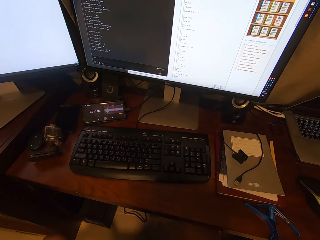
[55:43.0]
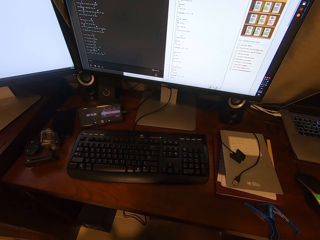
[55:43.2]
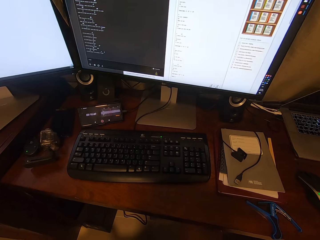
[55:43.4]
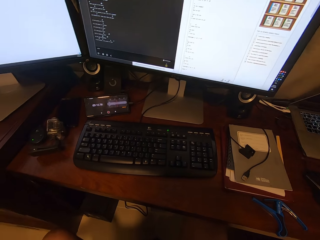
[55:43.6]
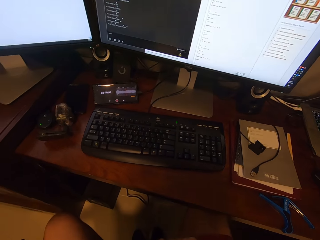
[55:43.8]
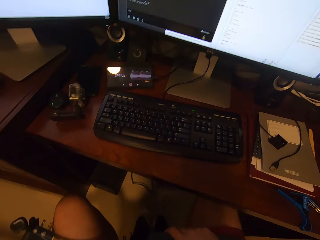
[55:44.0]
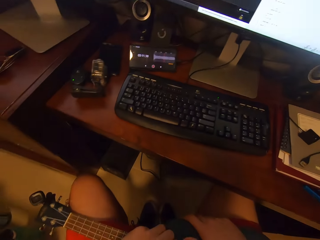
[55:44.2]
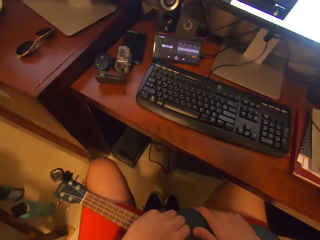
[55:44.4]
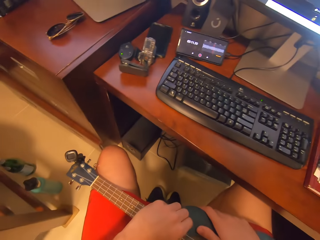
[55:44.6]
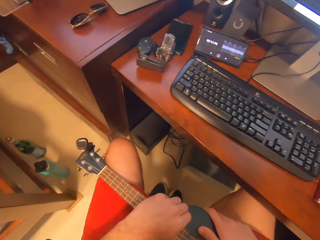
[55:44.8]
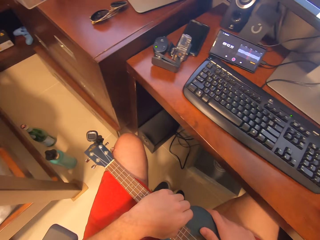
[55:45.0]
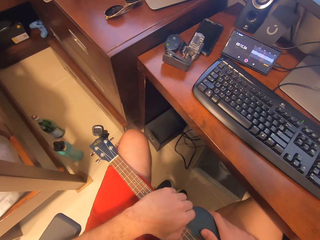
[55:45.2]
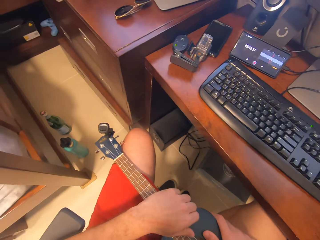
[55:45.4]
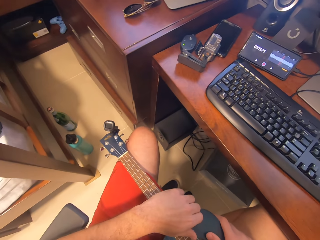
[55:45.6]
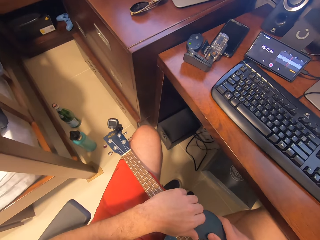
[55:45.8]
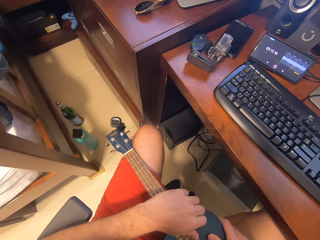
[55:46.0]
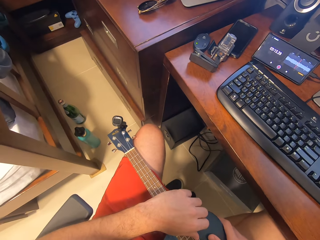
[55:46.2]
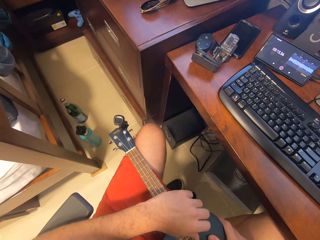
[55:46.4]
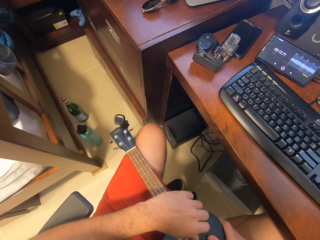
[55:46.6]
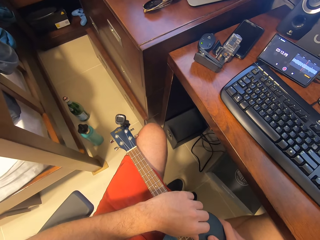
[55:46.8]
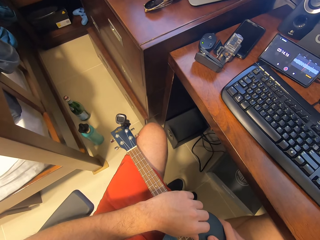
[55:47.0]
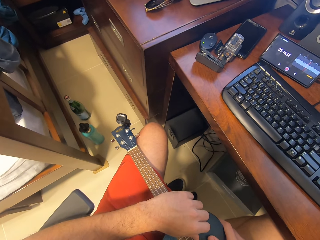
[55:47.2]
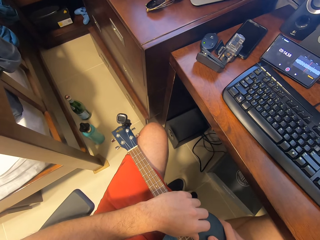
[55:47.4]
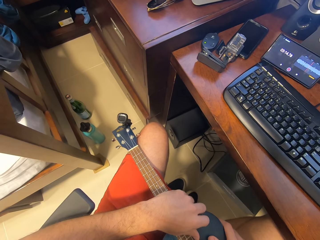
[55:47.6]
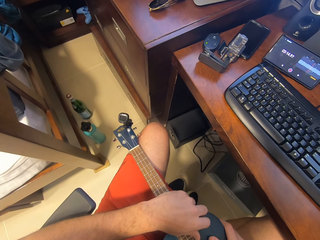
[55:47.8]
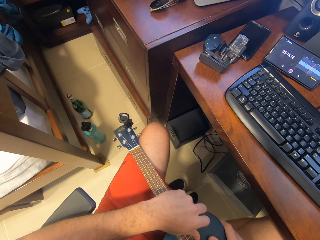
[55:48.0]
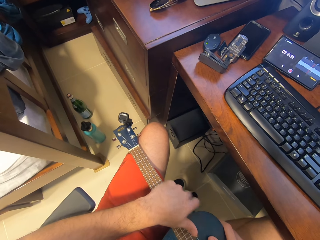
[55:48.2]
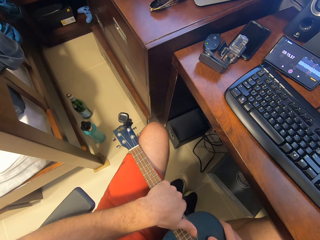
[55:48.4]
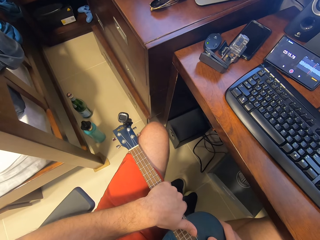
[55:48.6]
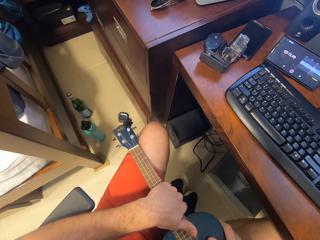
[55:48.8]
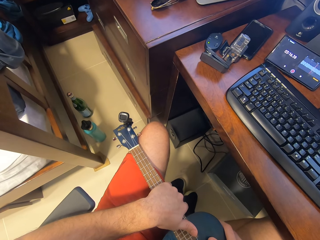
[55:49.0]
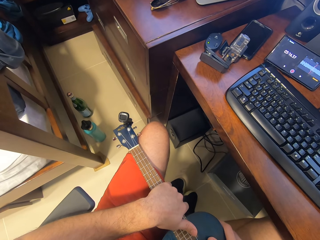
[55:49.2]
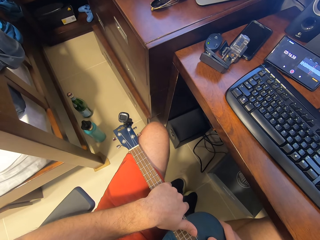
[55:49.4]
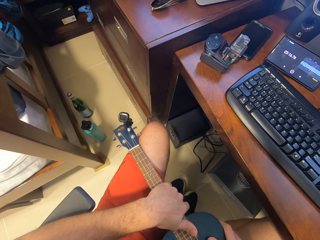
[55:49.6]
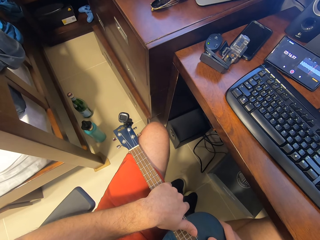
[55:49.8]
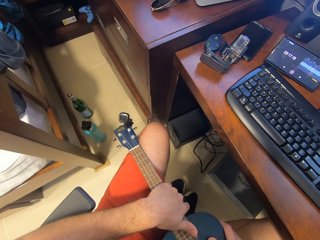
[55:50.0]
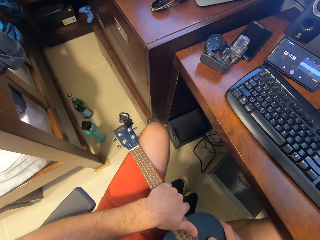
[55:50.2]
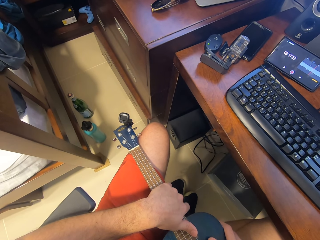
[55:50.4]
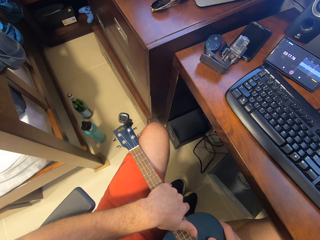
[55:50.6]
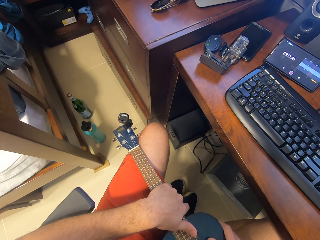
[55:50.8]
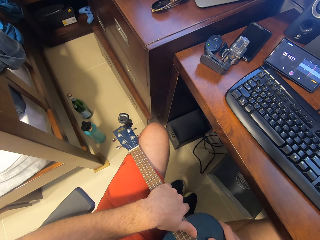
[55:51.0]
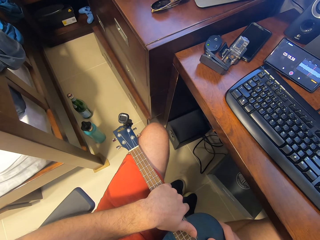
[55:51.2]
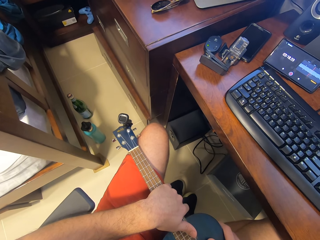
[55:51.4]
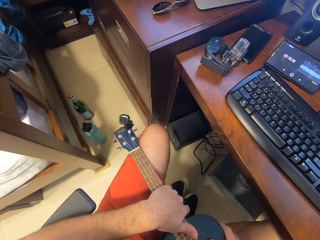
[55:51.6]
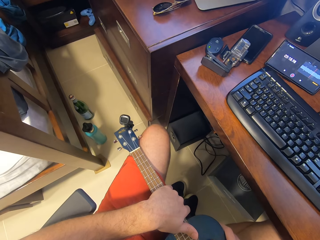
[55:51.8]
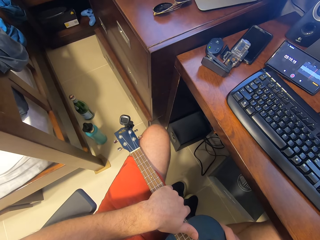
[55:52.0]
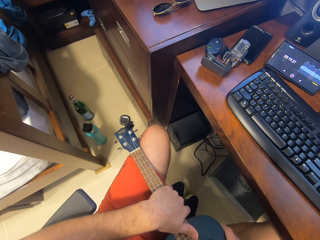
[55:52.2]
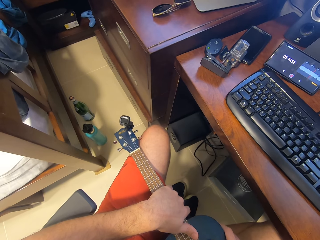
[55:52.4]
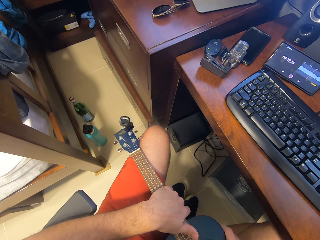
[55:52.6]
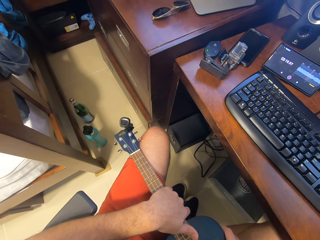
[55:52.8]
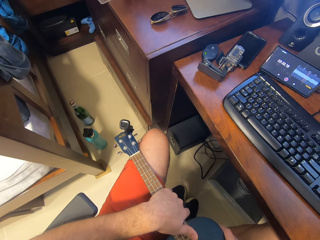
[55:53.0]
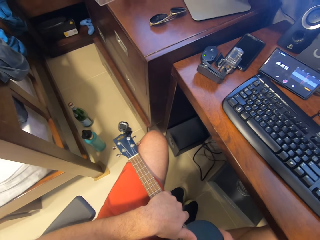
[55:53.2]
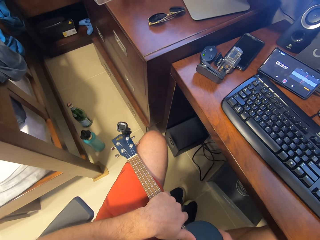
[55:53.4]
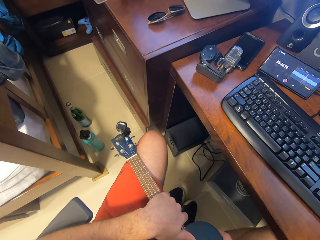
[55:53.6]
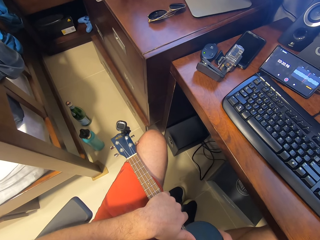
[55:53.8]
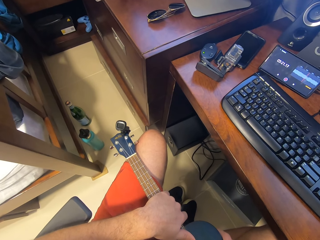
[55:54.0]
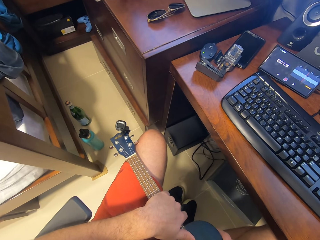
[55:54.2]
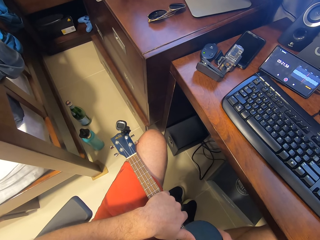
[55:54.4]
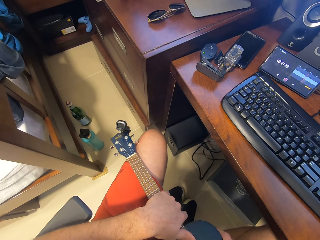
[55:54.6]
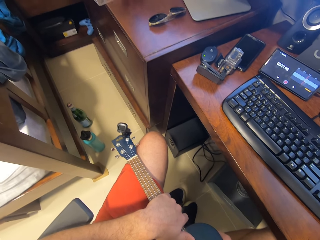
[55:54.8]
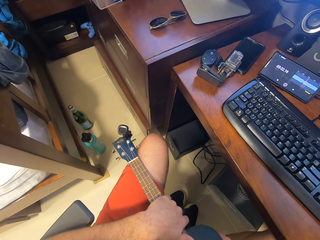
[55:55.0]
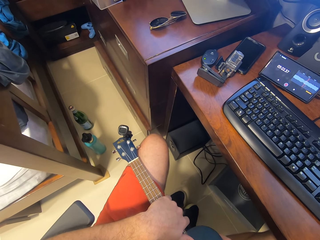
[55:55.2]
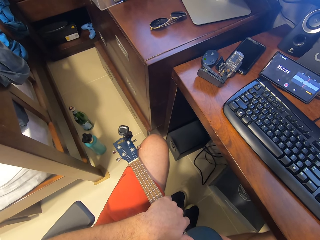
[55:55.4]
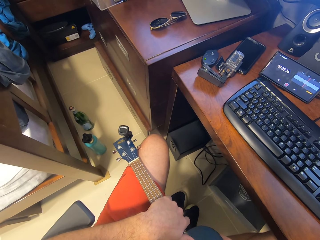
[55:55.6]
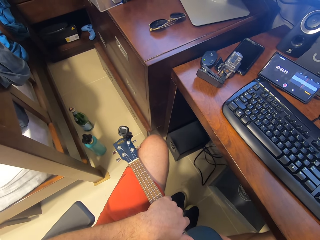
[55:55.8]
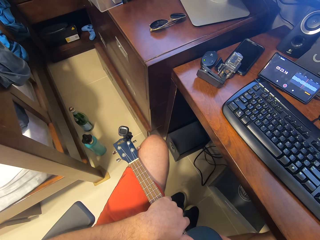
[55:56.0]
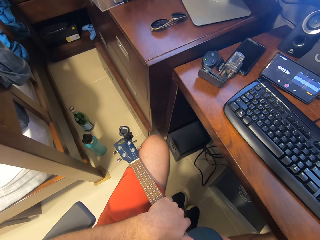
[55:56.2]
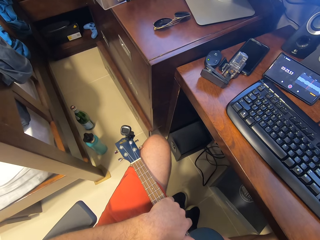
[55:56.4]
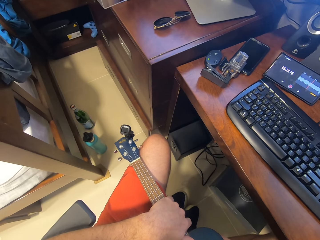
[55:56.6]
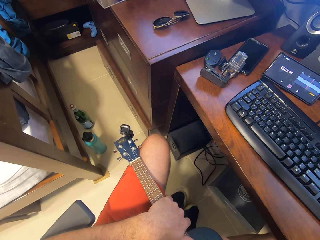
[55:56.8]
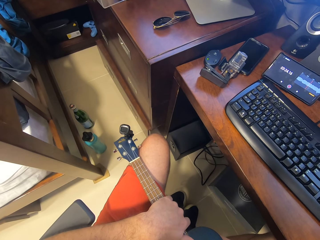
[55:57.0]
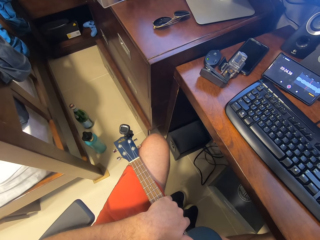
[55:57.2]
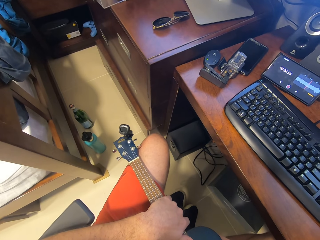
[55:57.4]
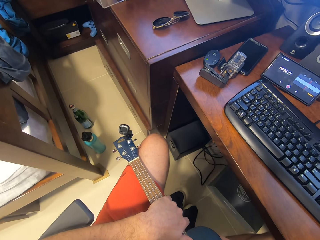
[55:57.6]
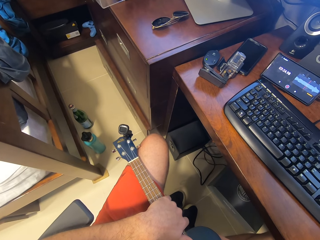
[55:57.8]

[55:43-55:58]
The camera wearer looks down around the room. They make a deep sigh.

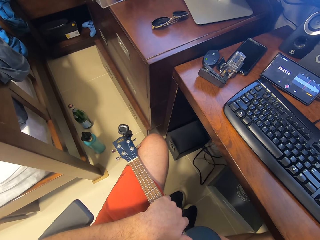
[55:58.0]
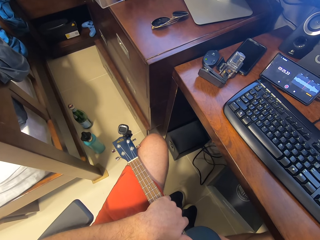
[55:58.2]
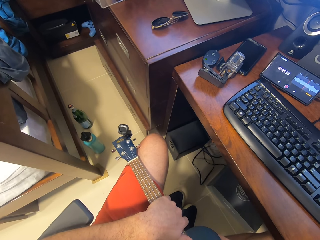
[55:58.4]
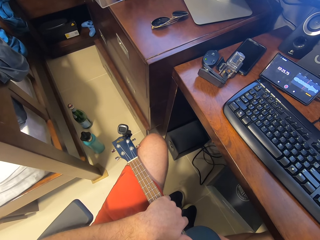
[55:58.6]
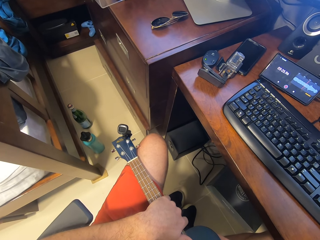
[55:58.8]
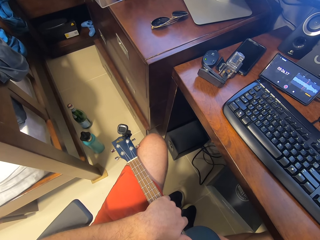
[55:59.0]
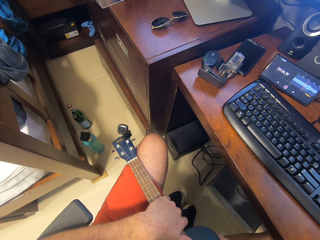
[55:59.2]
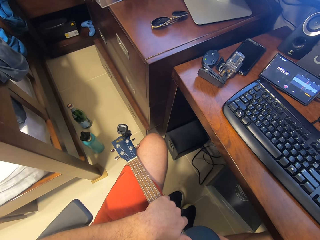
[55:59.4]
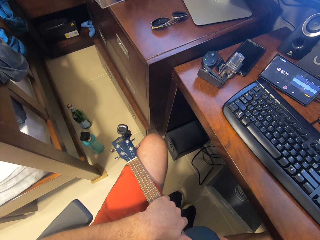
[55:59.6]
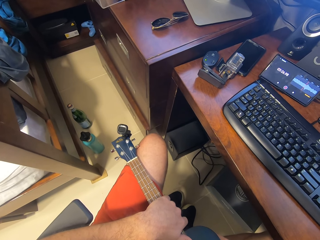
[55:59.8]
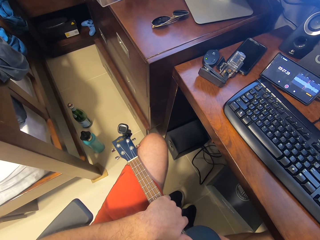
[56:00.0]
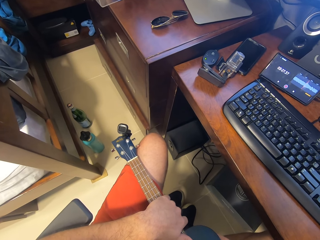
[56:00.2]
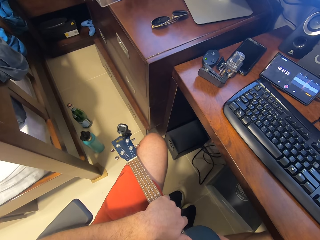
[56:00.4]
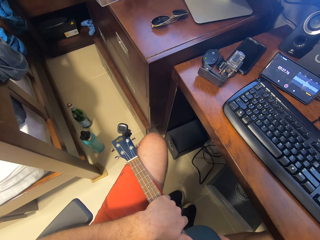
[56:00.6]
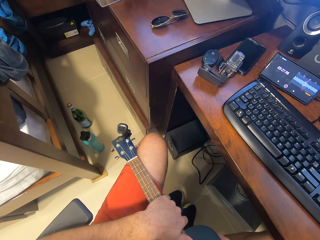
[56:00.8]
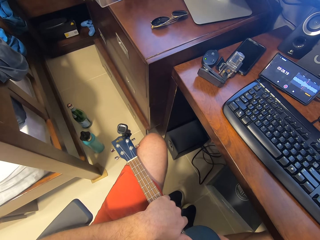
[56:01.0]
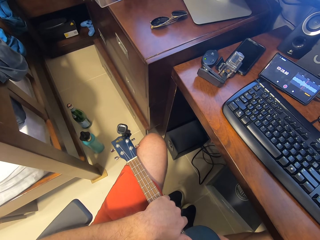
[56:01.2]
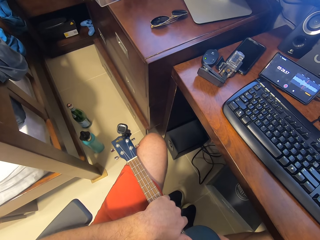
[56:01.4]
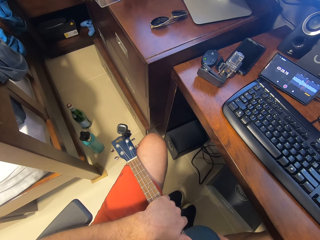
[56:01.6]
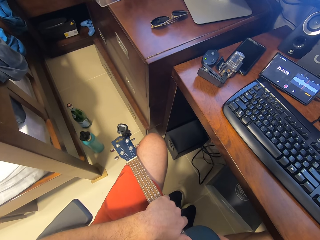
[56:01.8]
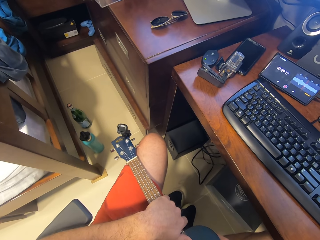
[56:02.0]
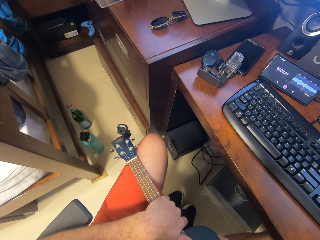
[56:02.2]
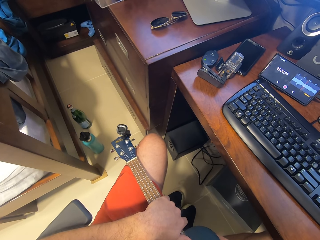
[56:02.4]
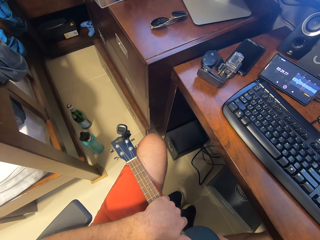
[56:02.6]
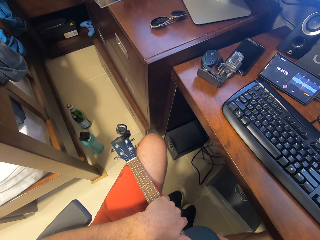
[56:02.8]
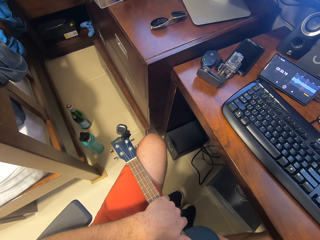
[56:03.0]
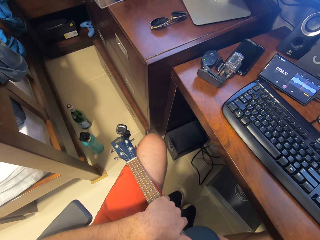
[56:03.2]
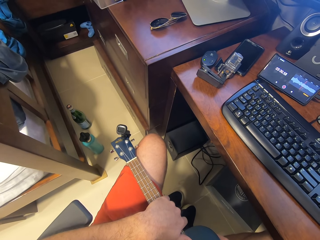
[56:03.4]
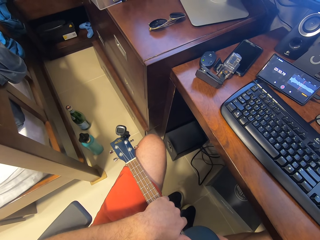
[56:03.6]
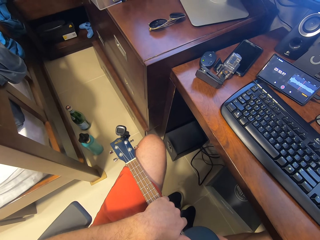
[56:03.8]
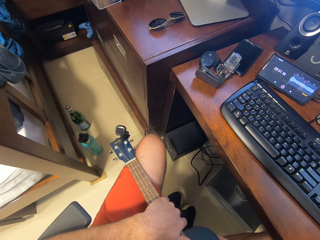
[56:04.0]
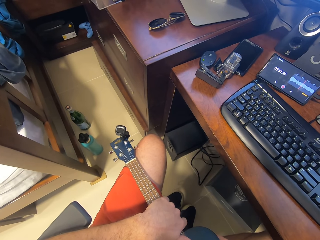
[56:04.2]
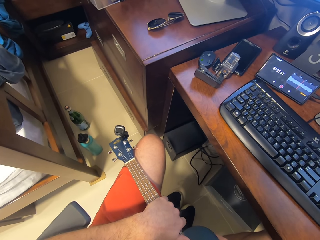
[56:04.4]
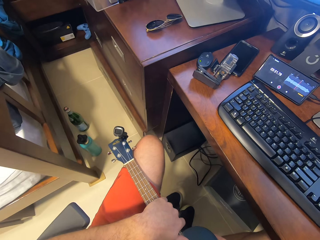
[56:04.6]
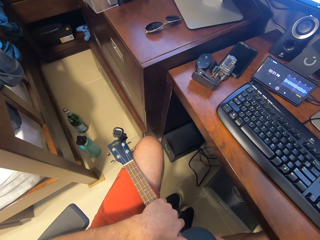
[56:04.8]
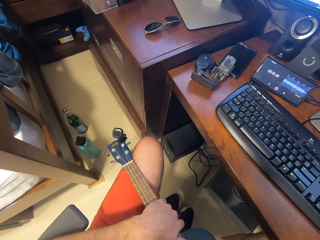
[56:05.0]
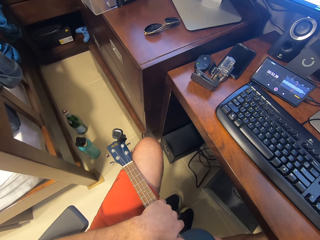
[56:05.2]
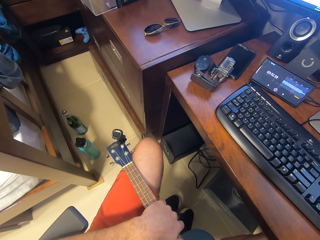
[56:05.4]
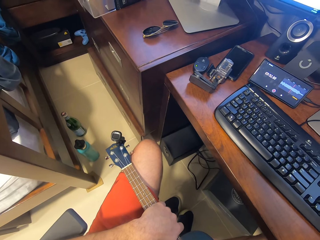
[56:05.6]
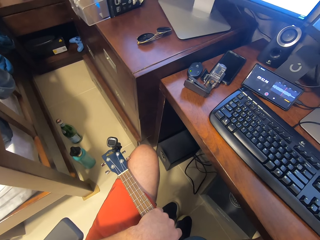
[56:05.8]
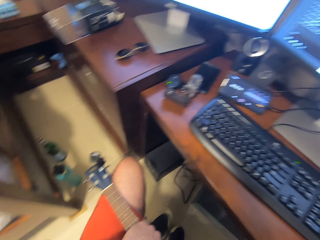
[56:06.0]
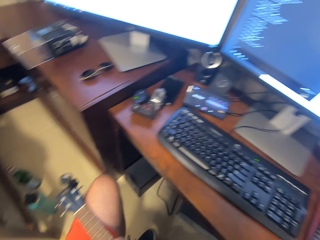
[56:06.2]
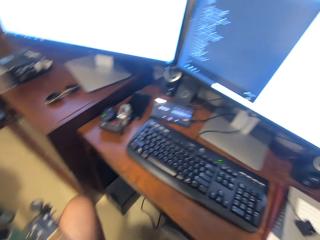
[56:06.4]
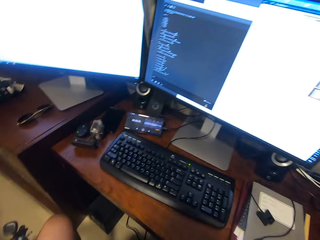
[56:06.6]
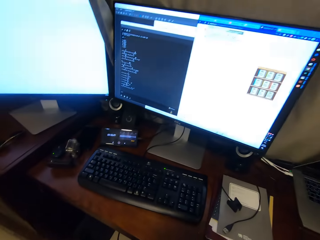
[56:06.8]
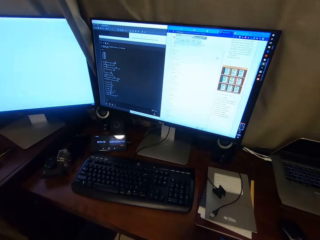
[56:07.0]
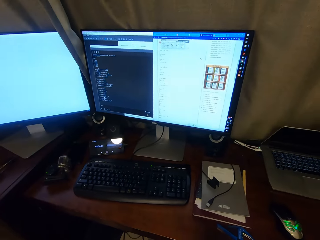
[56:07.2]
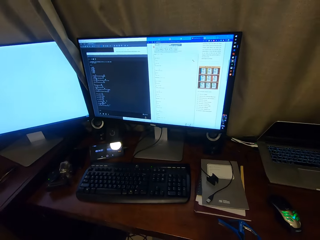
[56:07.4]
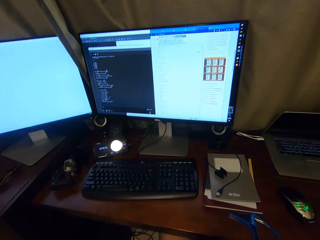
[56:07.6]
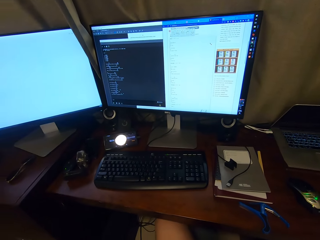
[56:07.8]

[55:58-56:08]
The camera wearer looks up to a computer.
